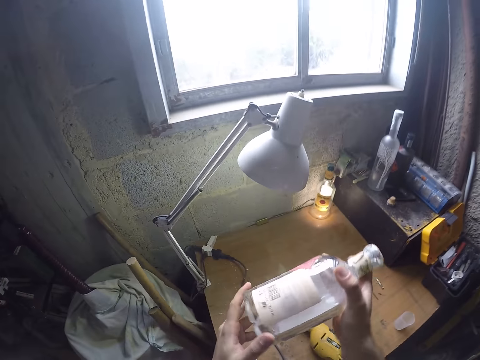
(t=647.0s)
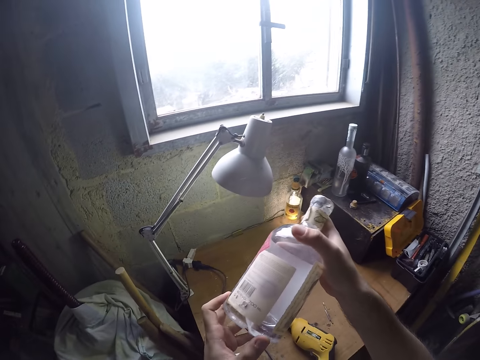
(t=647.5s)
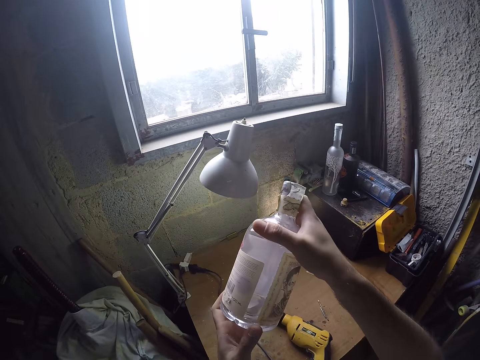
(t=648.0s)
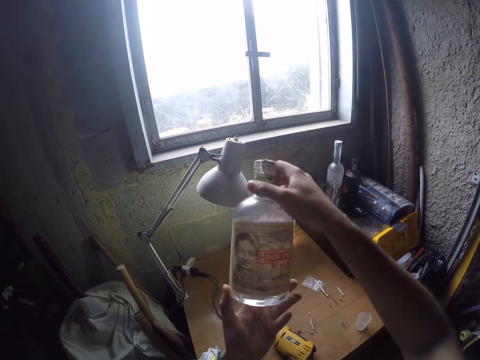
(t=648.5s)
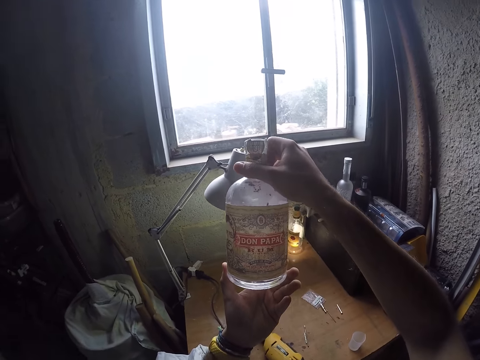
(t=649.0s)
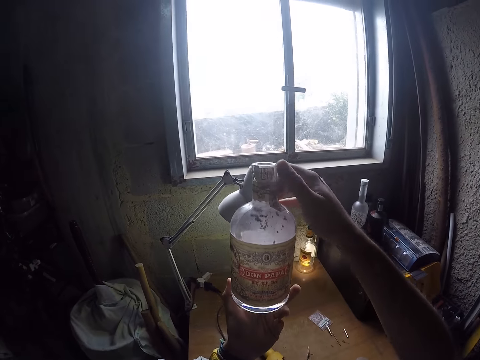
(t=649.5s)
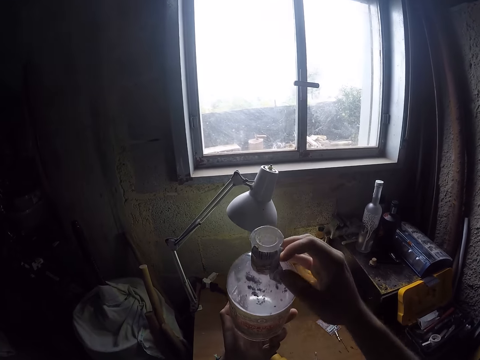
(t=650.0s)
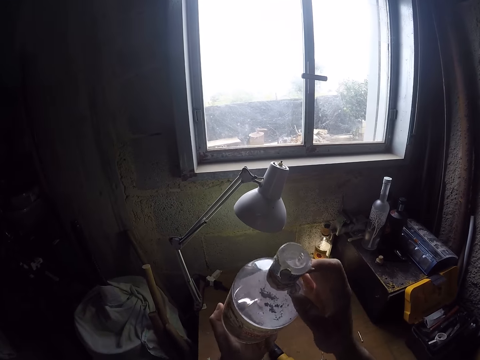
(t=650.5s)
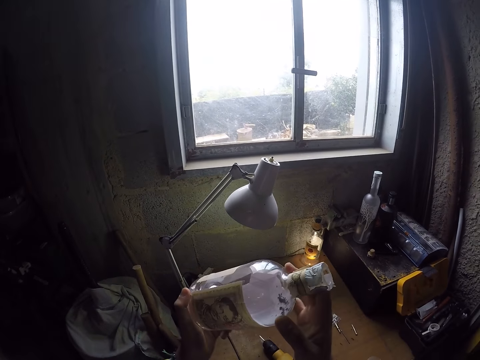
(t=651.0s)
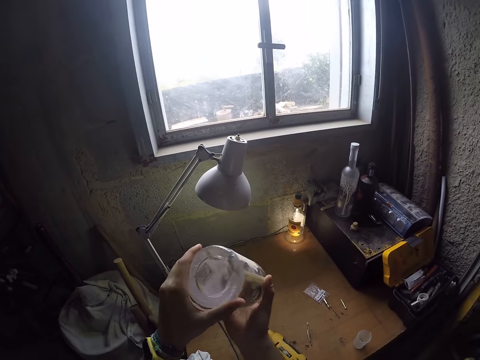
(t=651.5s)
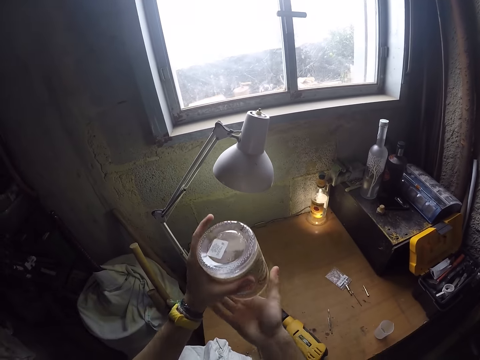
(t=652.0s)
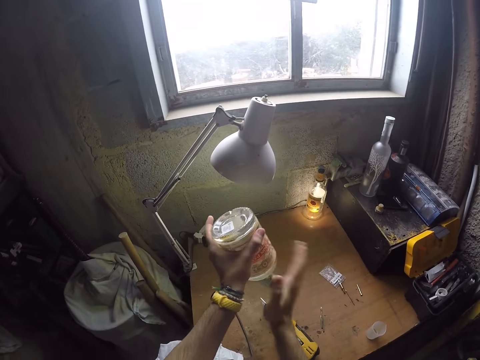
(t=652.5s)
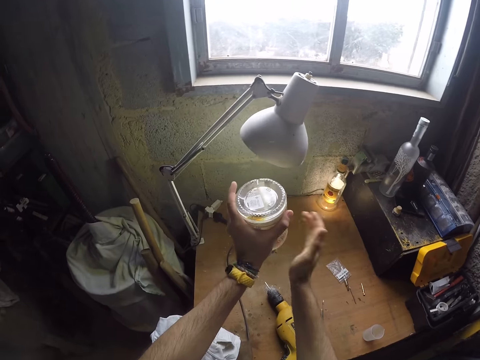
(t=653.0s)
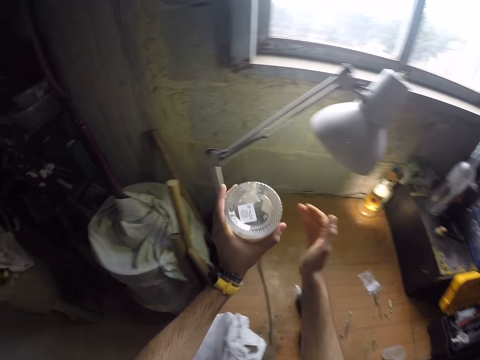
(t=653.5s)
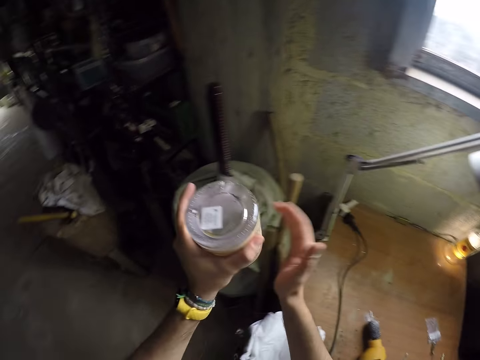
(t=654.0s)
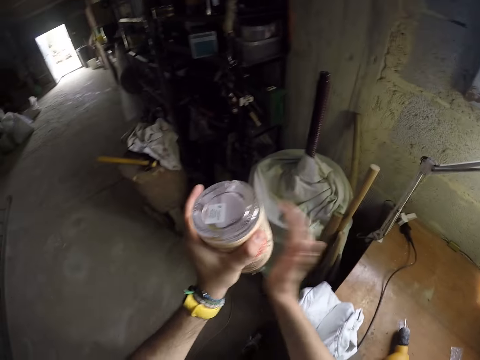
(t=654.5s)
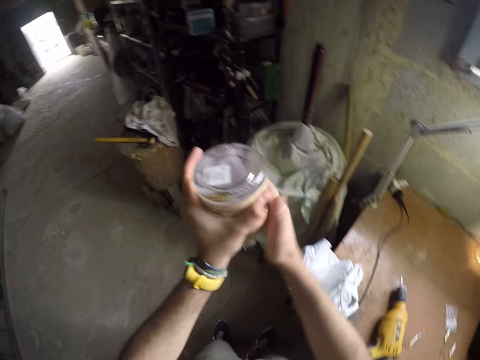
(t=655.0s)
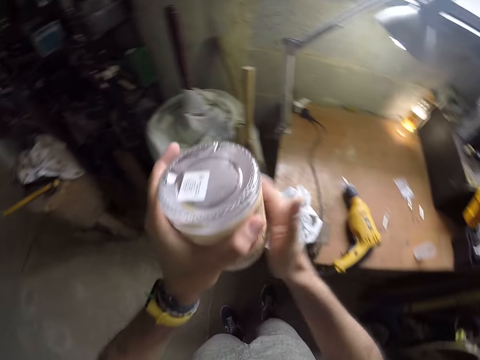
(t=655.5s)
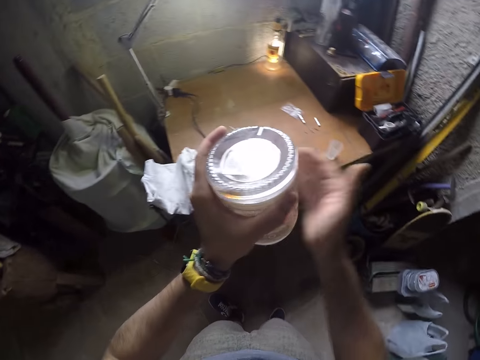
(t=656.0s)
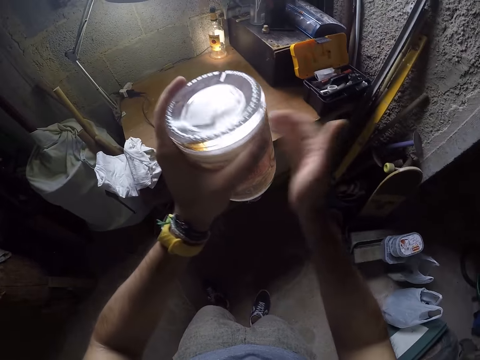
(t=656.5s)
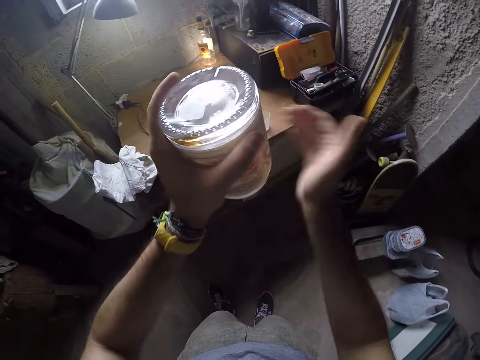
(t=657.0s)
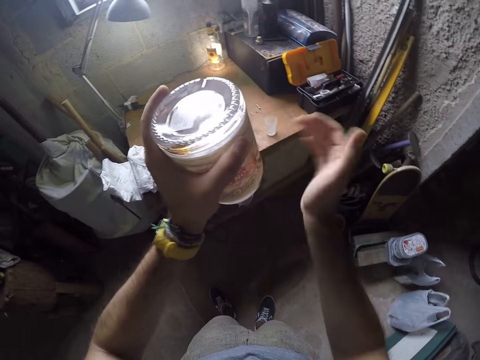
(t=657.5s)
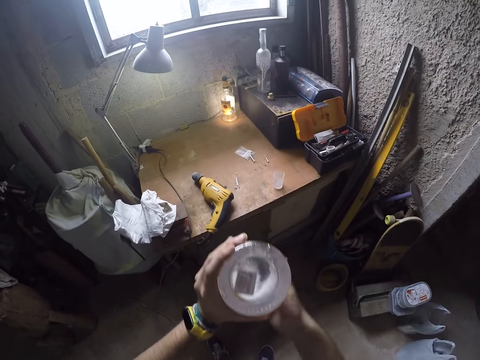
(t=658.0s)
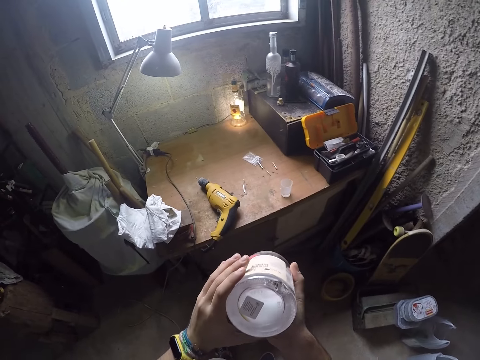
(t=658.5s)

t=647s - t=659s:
The camera wearer holds the bottle. He lifts the bottle. He hits the side of the bottle on his left hand with his right hand. He shakes the bottle.

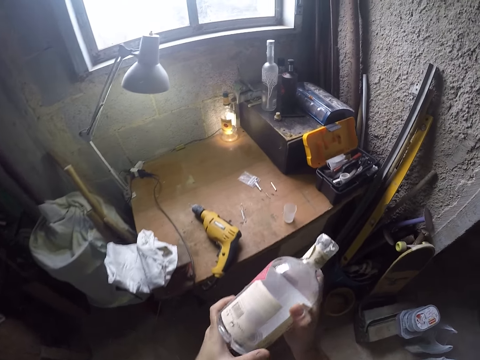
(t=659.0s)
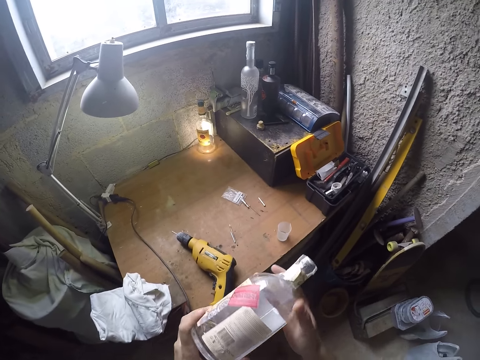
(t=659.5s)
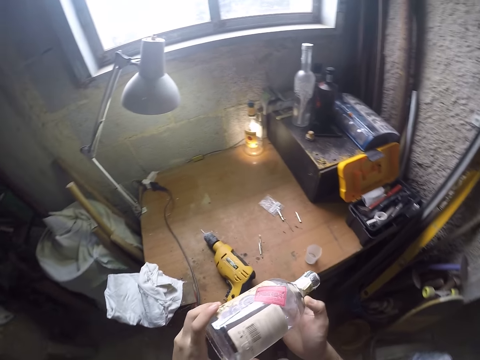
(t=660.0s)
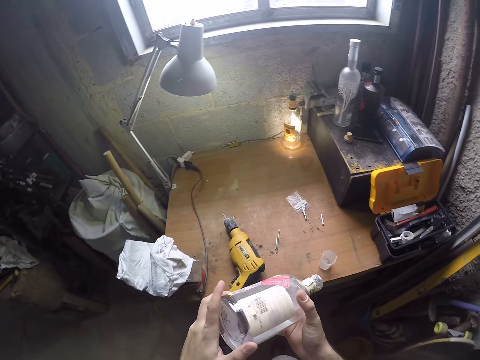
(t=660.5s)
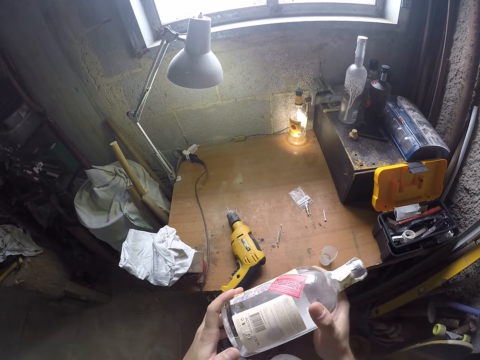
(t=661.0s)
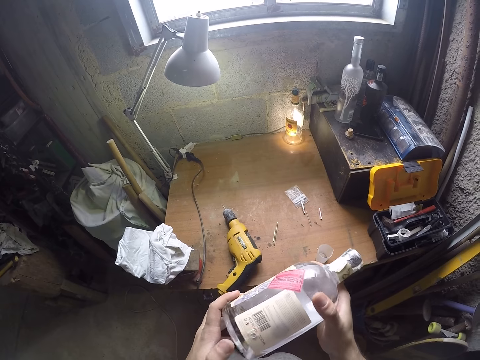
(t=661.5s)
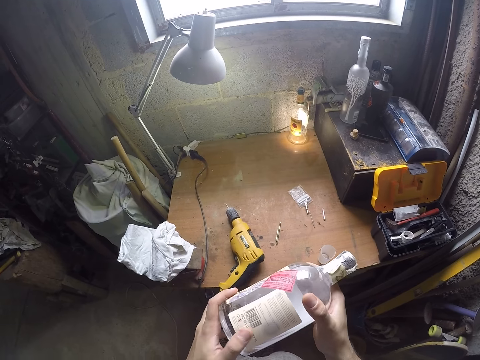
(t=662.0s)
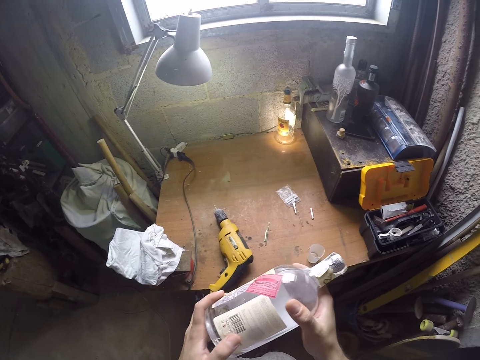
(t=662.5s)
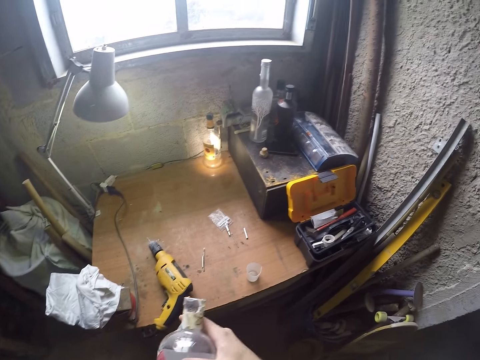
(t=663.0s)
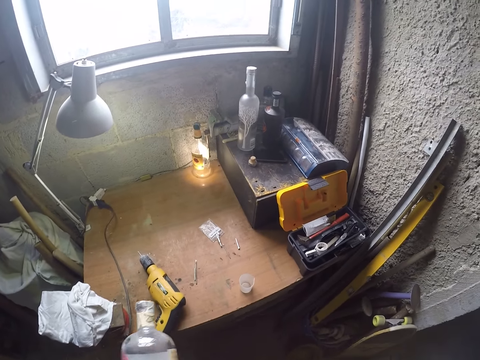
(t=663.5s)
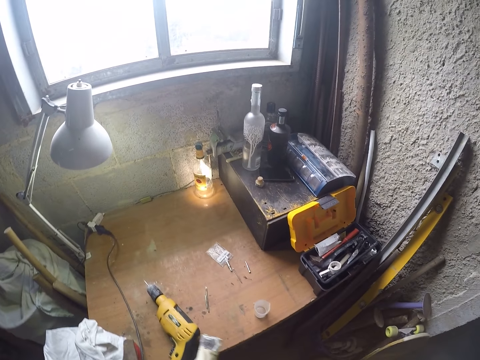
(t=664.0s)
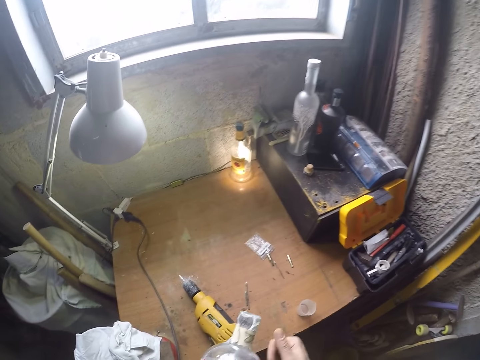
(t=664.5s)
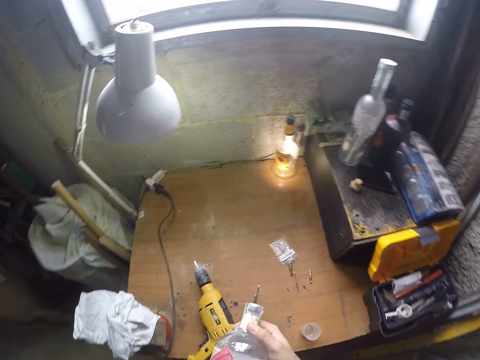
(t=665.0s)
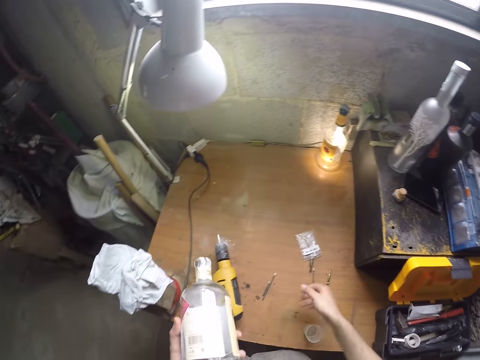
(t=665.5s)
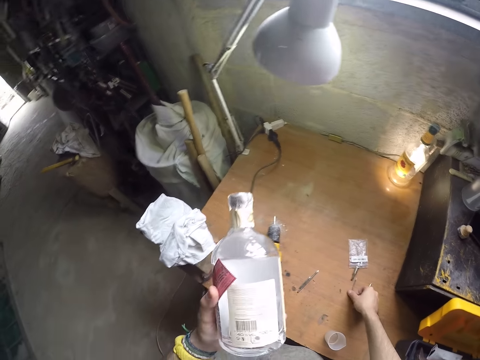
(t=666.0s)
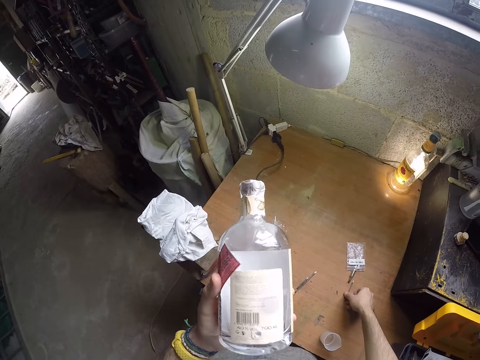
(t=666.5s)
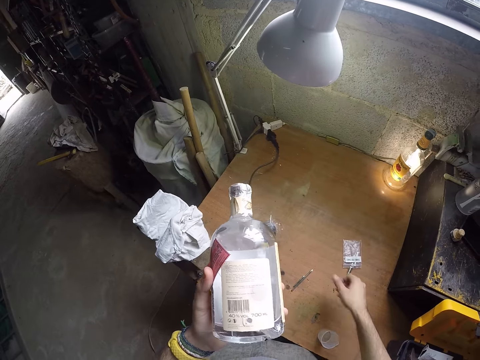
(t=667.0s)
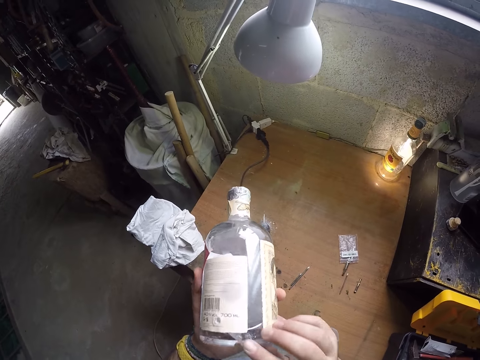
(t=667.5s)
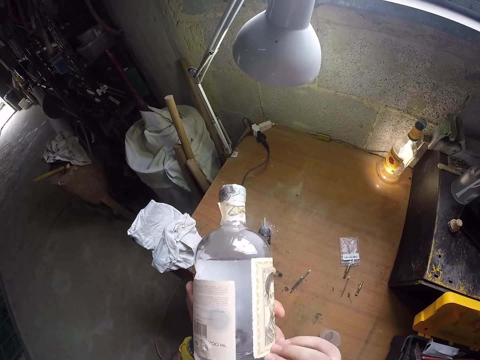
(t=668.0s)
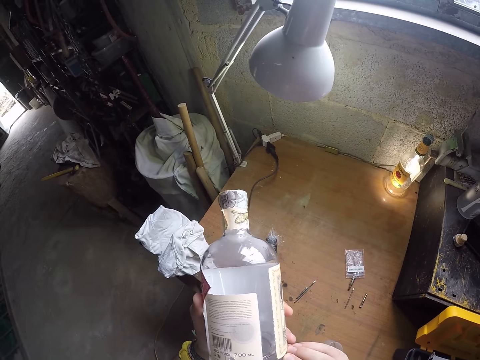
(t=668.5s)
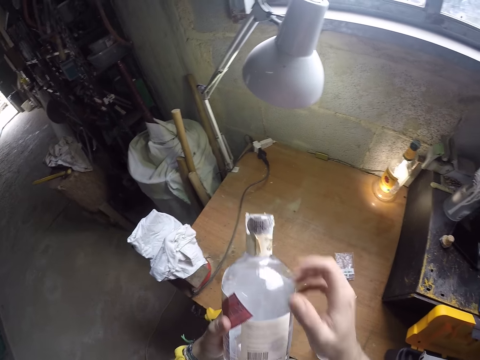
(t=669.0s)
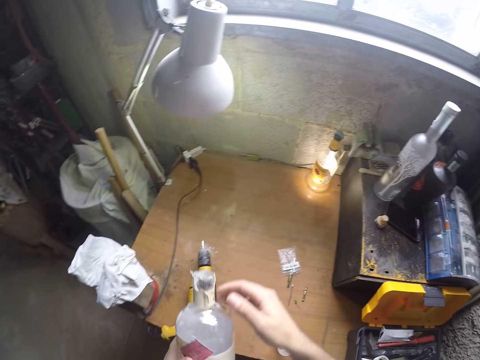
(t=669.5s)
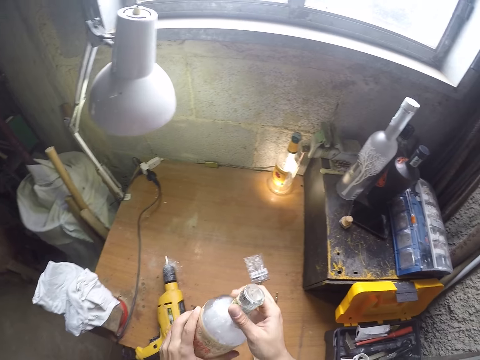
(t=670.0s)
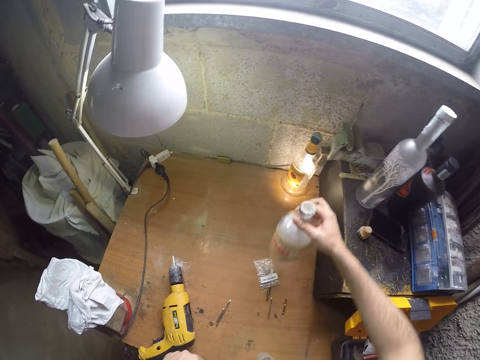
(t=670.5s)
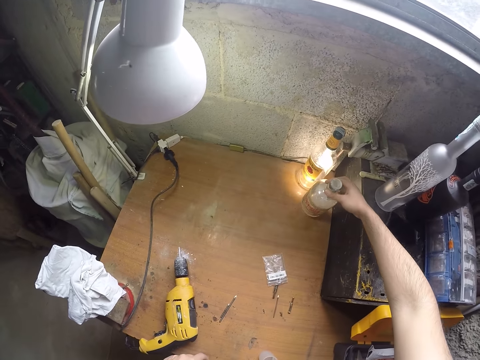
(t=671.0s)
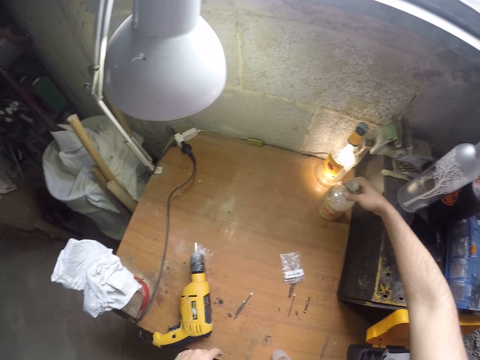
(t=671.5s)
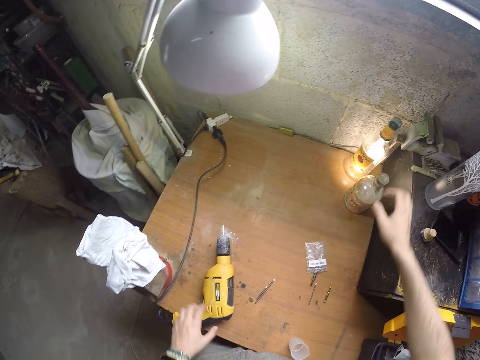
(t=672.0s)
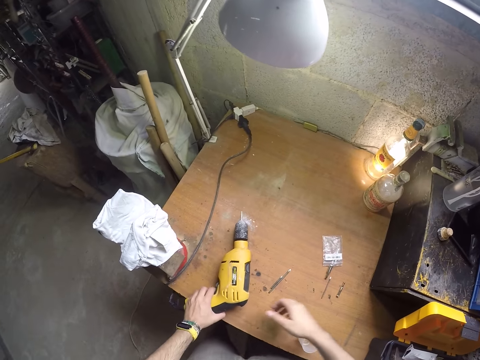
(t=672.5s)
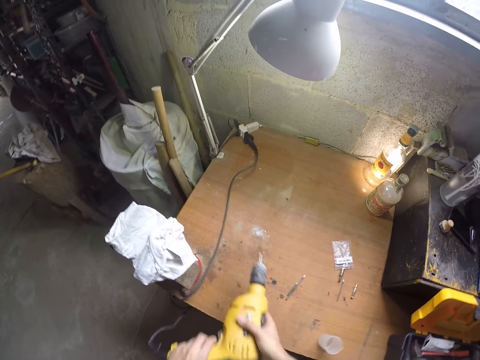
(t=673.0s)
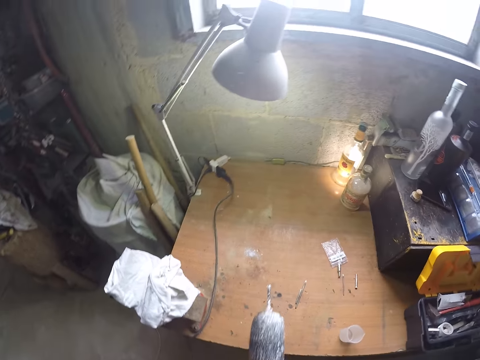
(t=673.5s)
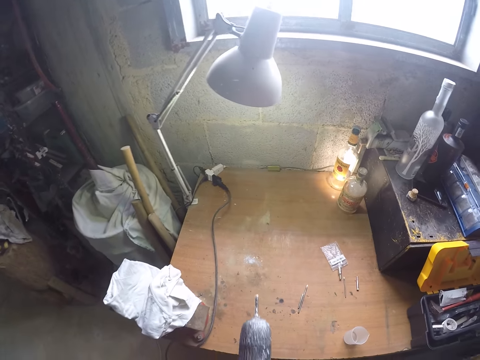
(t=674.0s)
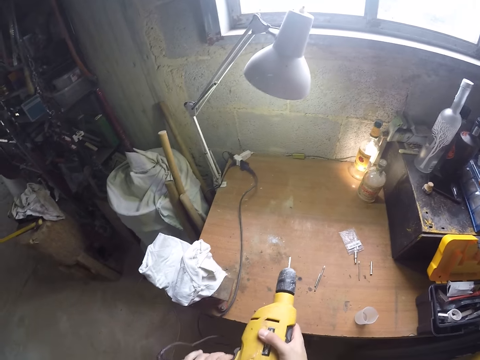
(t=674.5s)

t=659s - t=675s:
The camera wearer holds the bottle. He picks up the drill. He touches the table with his right hand. He touches the bottle on his left hand with his right hand. He adjusts the bottle. He holds the bottle. He drops the bottle on the table with his right hand. He picks up the electric drill from the table with both hands.
